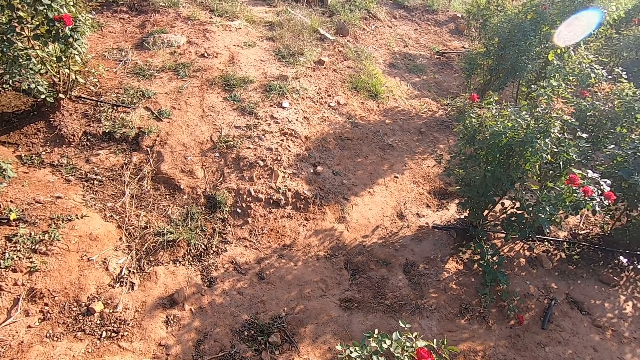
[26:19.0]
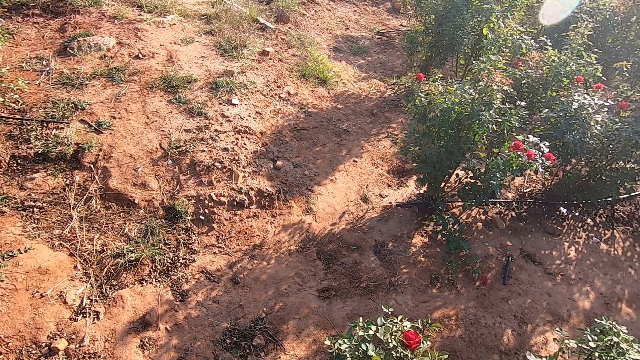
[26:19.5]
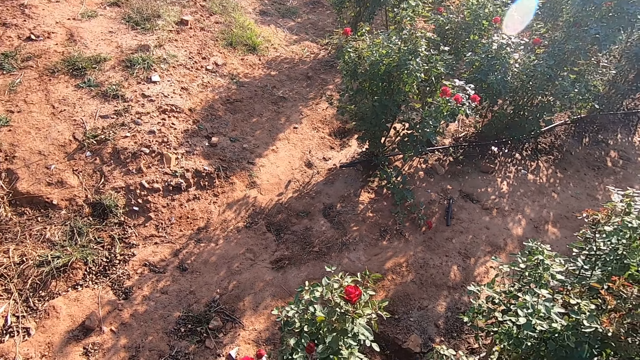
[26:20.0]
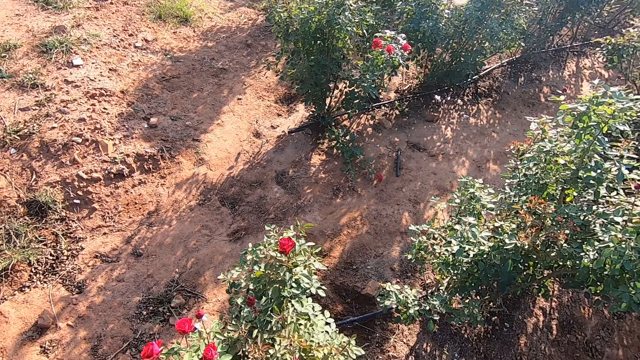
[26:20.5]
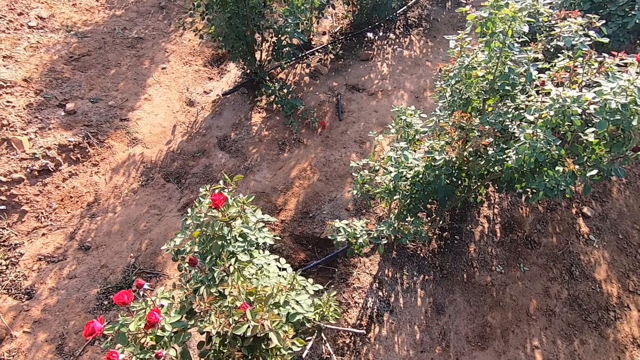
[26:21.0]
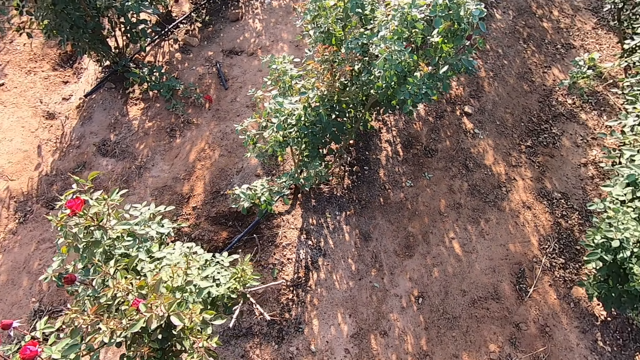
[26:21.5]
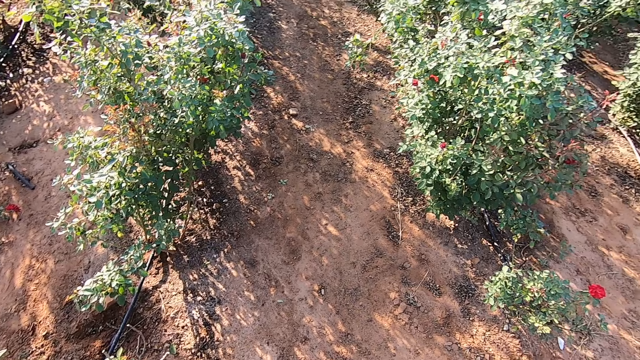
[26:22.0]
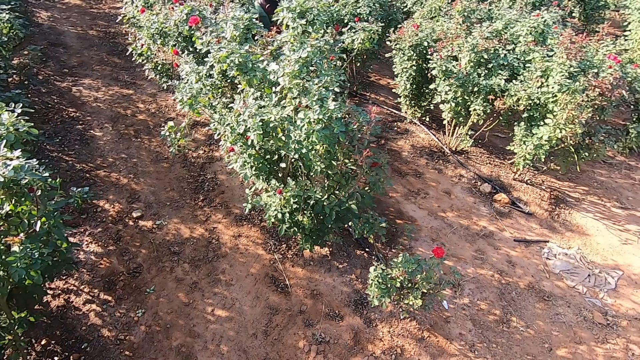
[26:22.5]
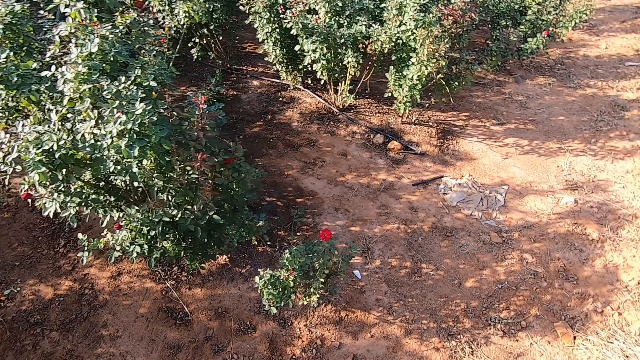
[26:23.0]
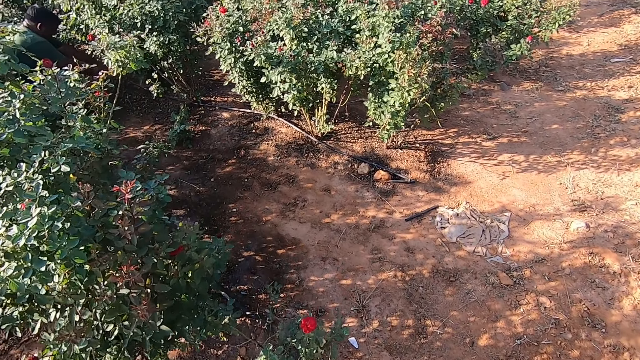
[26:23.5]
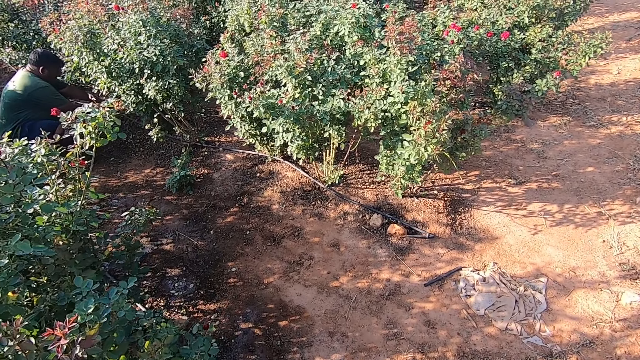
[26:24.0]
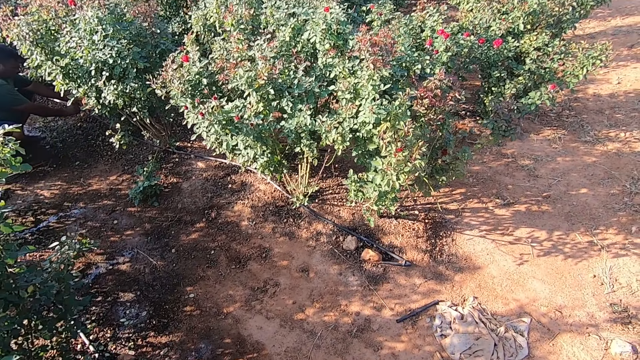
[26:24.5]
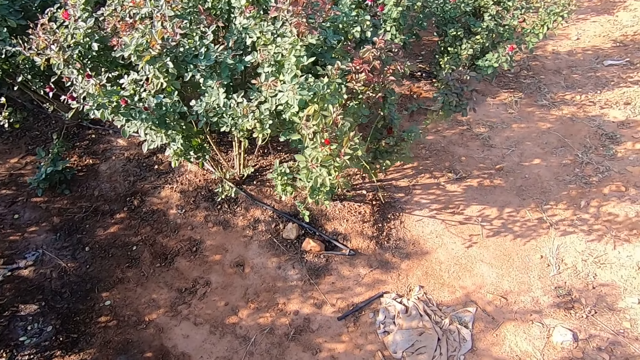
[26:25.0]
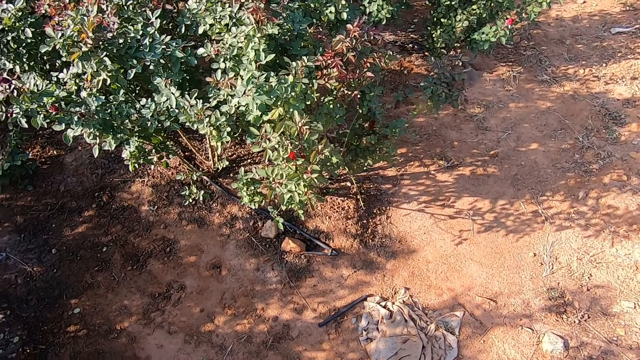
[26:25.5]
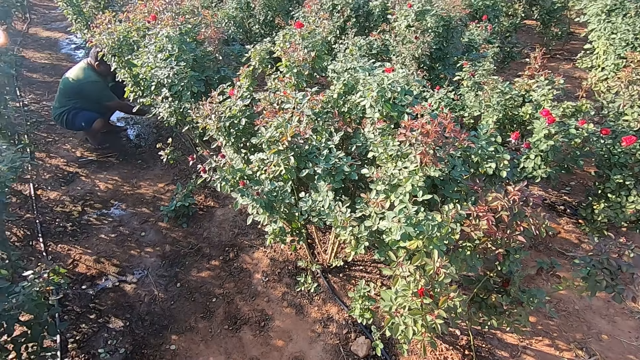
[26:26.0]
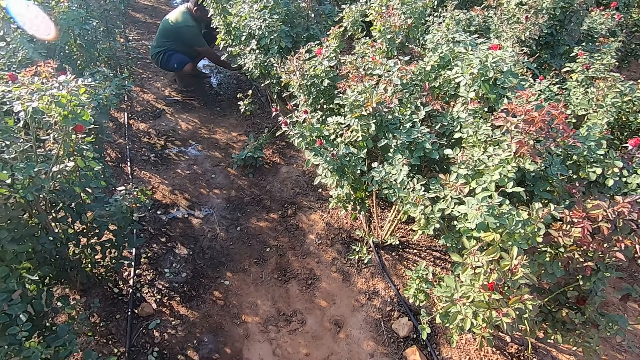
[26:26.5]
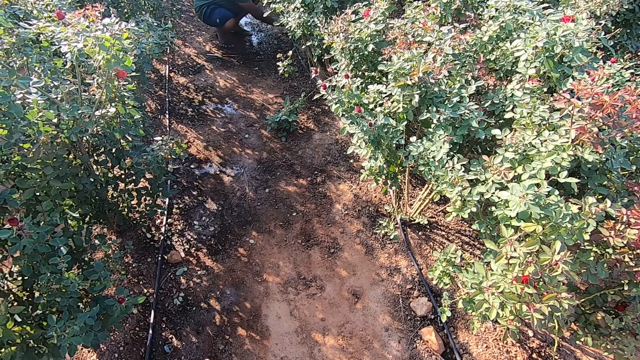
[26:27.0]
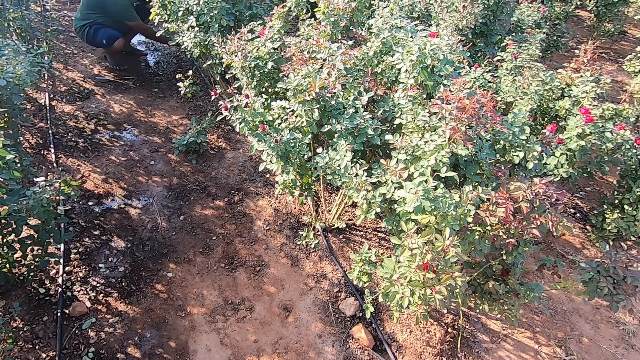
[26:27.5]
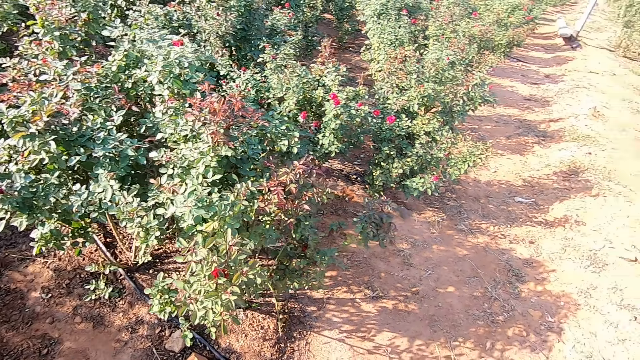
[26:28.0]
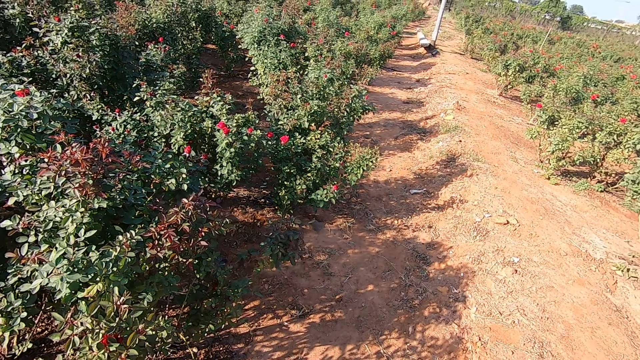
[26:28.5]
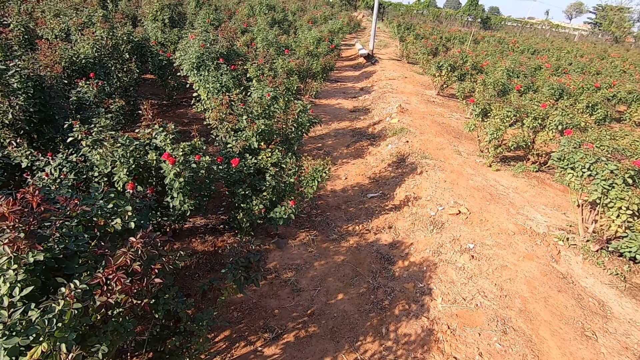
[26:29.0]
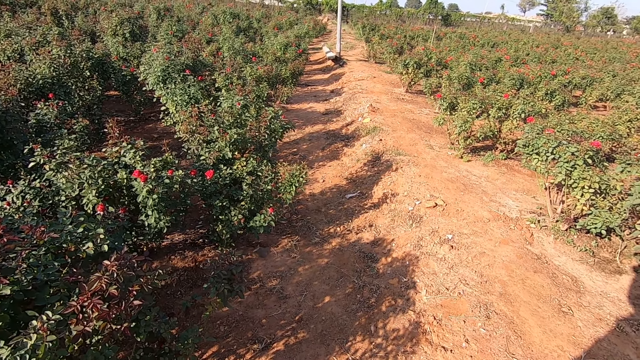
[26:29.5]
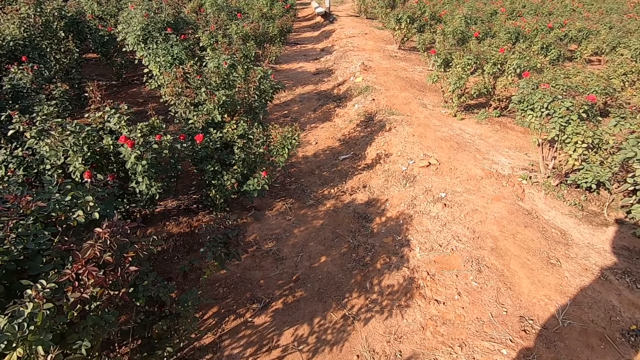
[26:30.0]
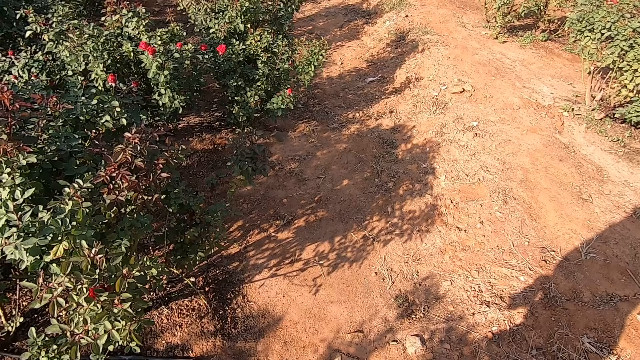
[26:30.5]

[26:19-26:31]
The man fixes an irrigation pipe on the ground with his hands.

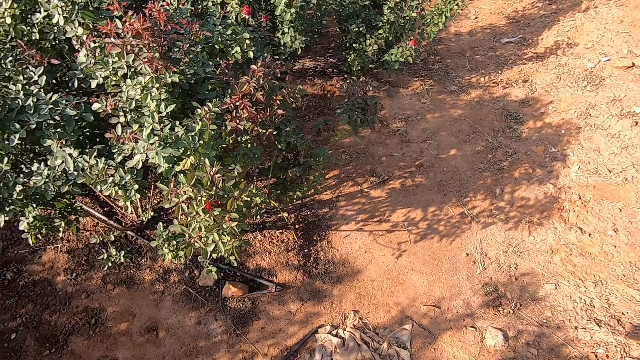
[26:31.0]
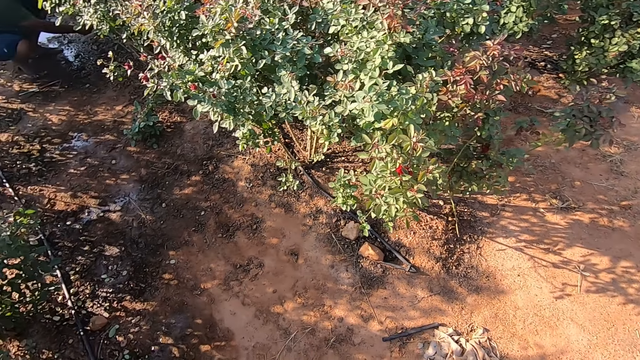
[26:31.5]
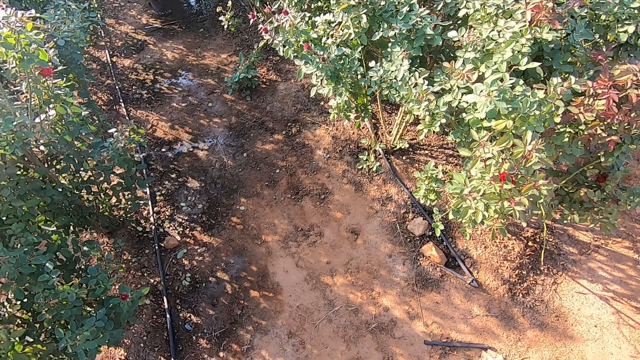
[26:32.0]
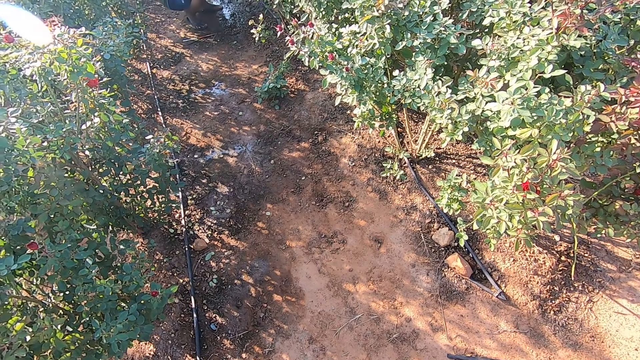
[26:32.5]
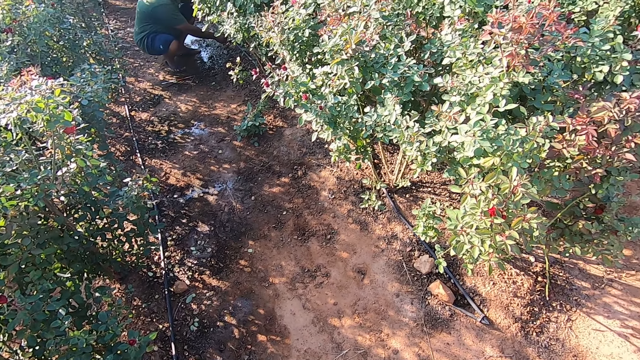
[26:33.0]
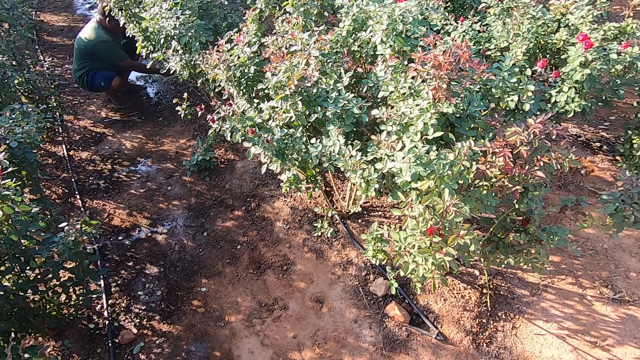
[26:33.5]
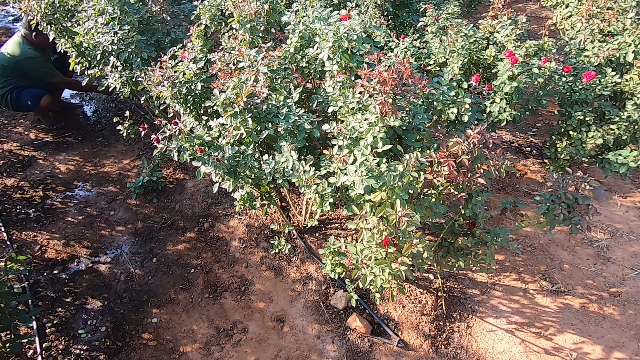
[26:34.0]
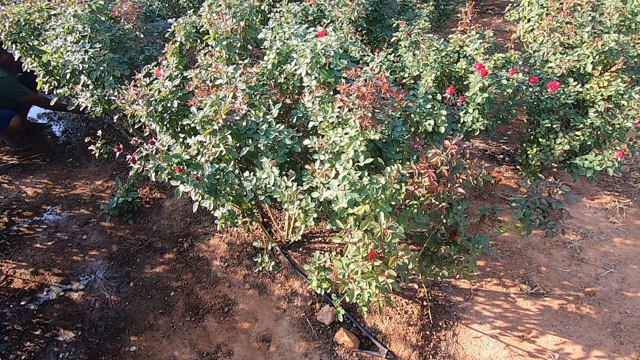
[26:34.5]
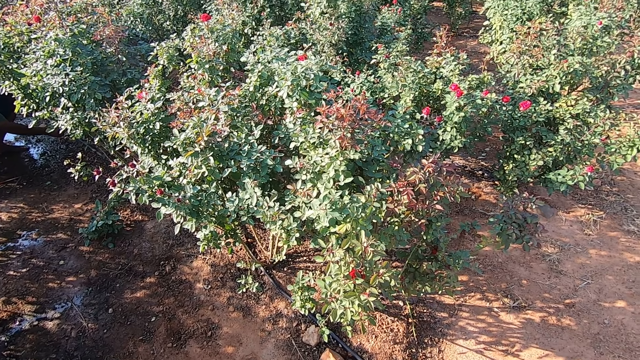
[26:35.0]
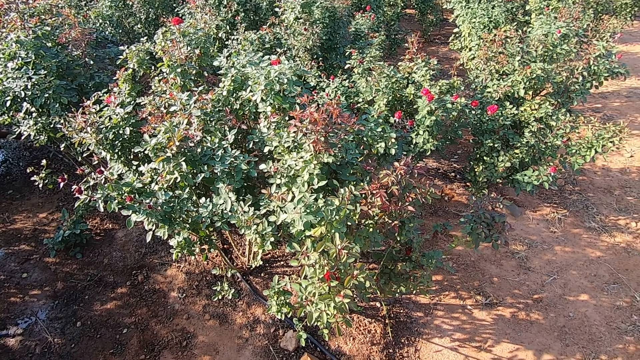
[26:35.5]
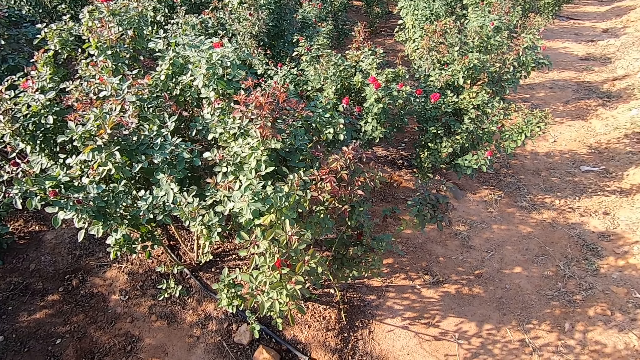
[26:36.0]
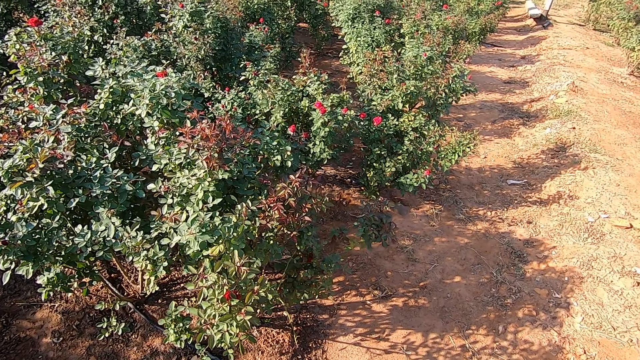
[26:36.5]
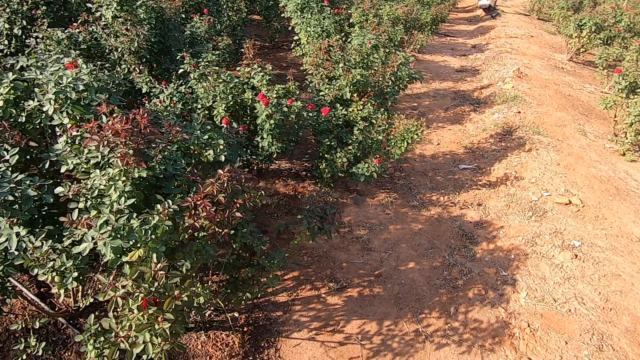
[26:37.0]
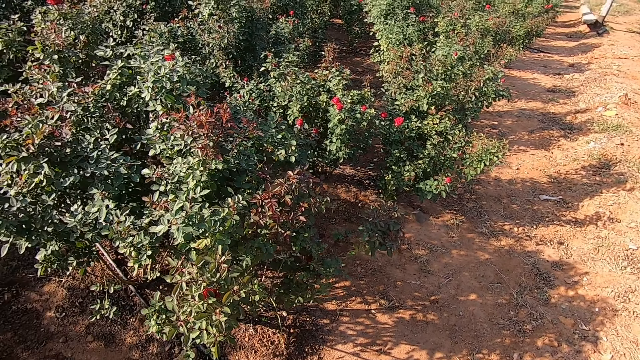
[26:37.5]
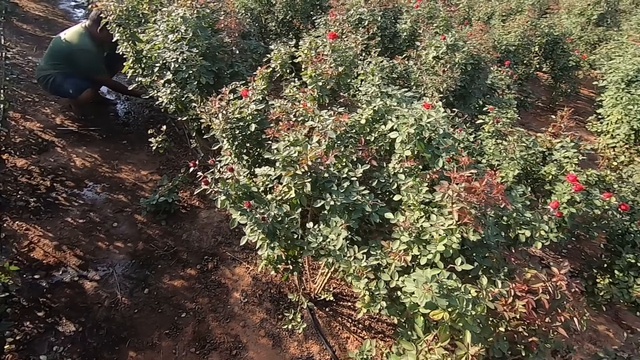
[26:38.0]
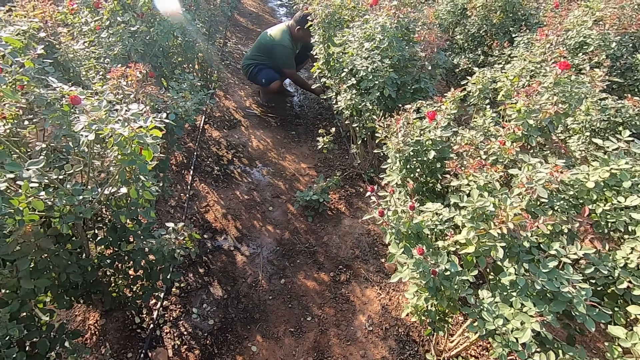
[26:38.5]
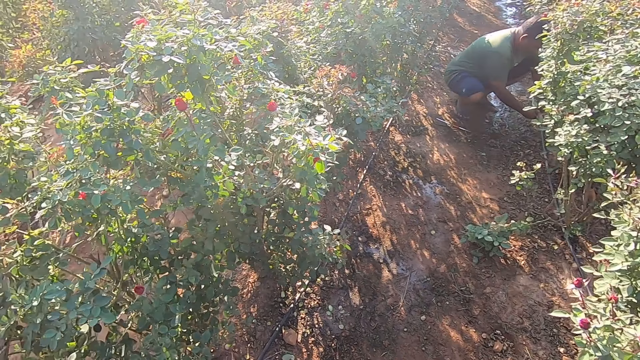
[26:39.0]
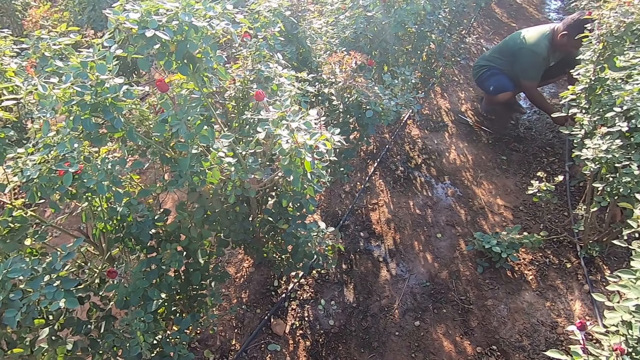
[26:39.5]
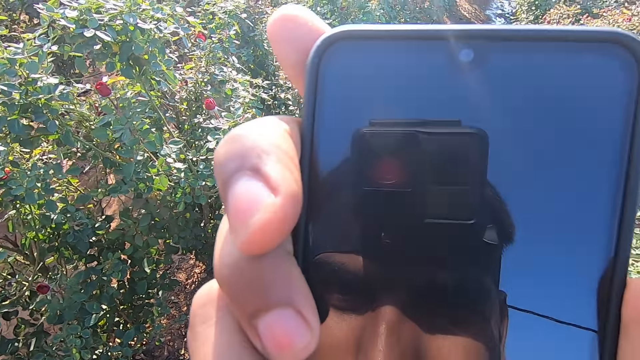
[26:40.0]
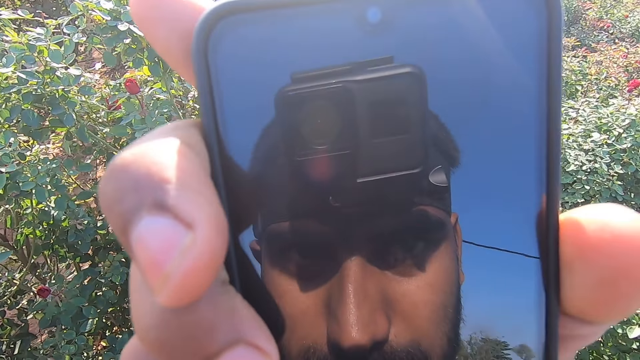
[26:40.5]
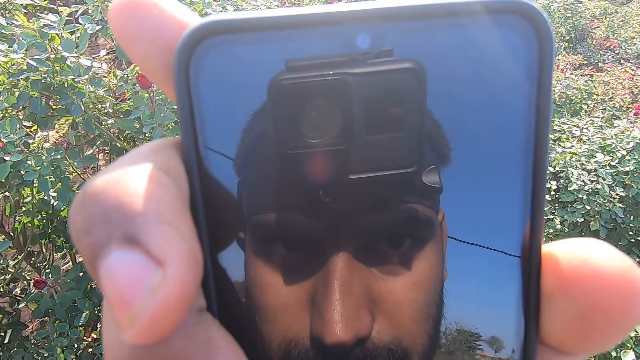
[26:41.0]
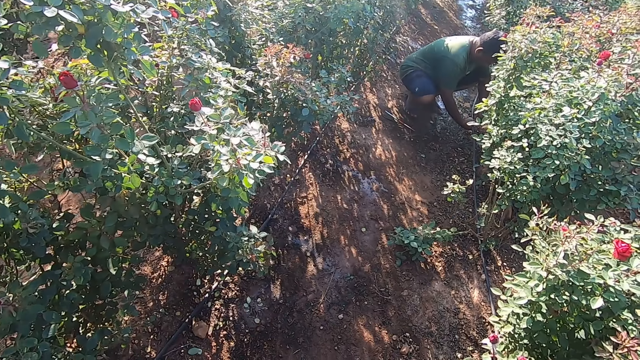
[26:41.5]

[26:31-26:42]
The man handles the pipe. The camera wearer lifts up the phone in his right hand. He looks through the phone.
